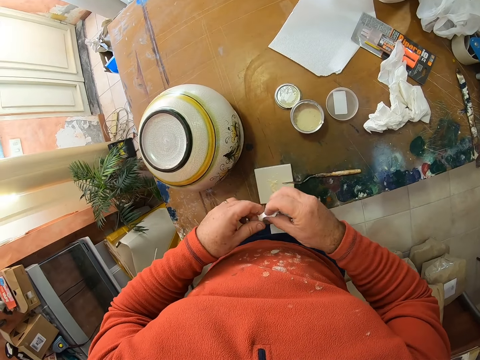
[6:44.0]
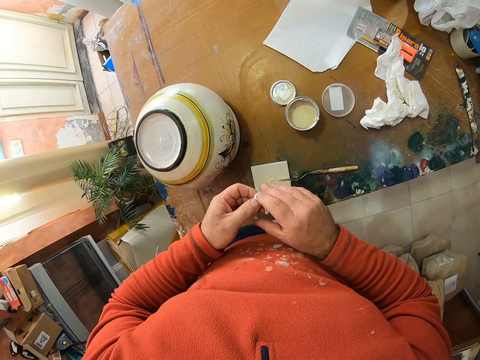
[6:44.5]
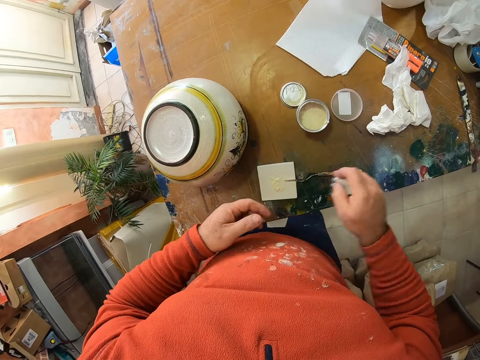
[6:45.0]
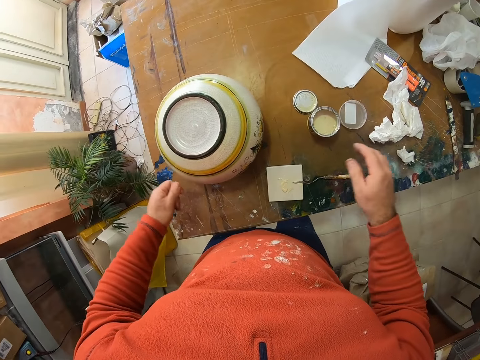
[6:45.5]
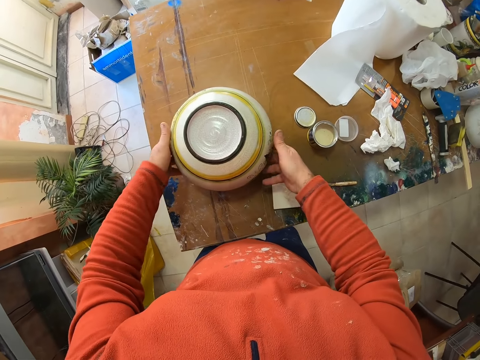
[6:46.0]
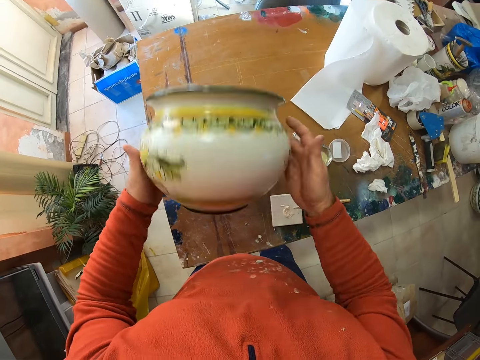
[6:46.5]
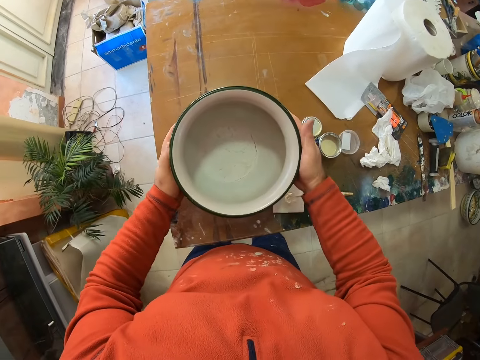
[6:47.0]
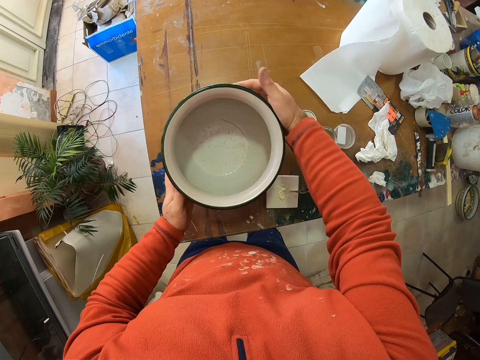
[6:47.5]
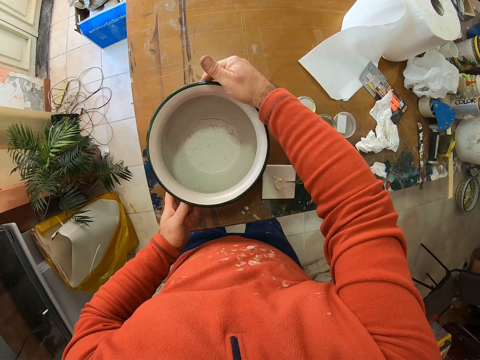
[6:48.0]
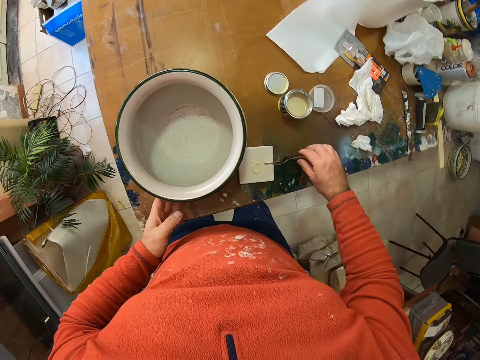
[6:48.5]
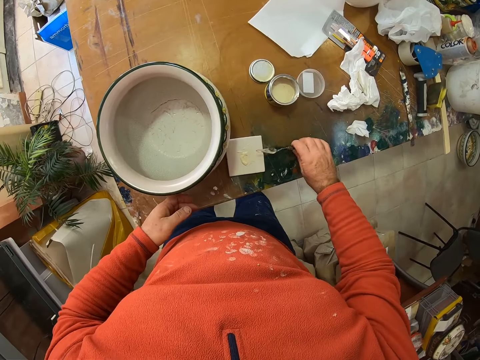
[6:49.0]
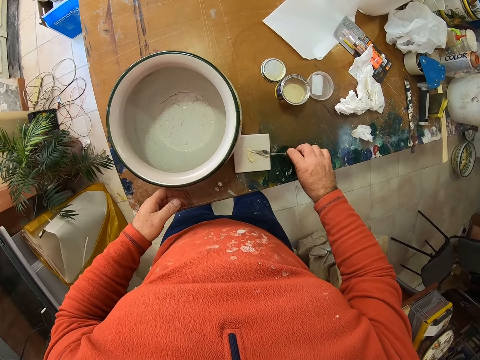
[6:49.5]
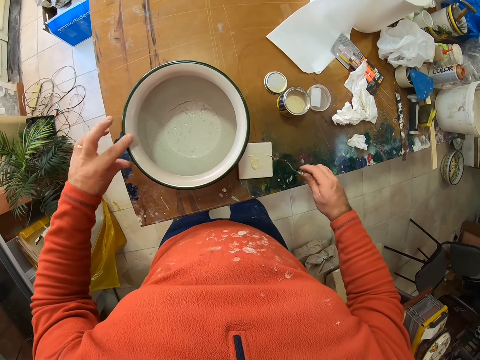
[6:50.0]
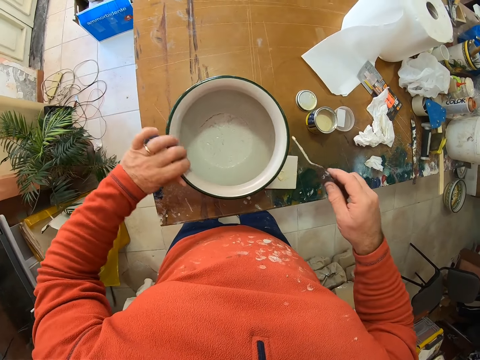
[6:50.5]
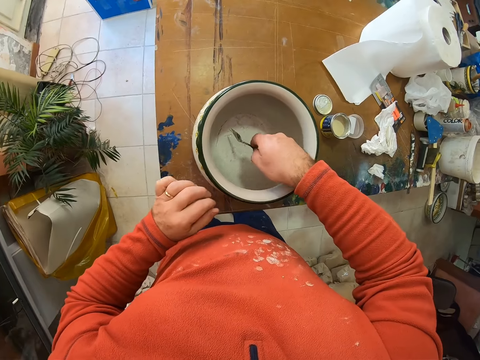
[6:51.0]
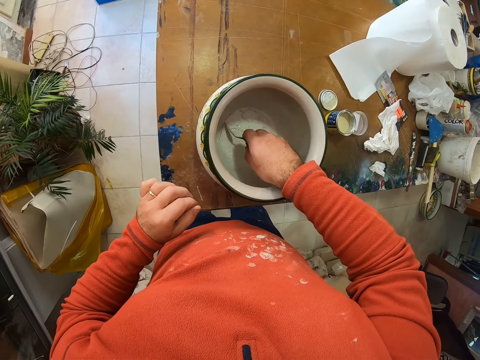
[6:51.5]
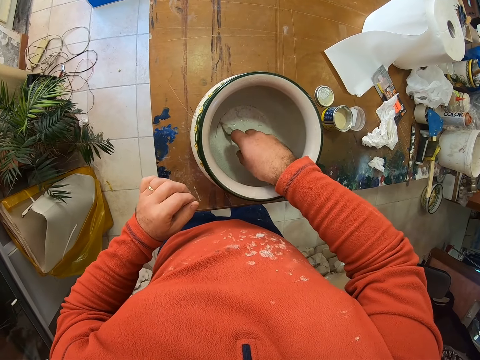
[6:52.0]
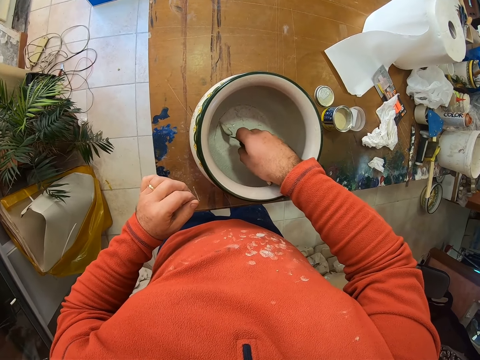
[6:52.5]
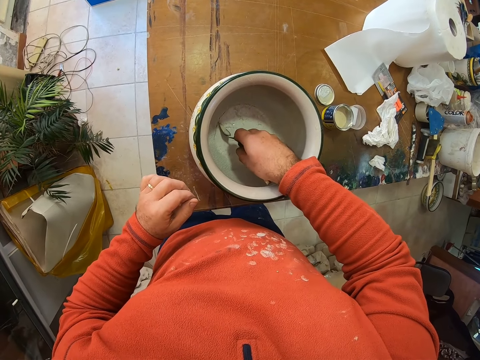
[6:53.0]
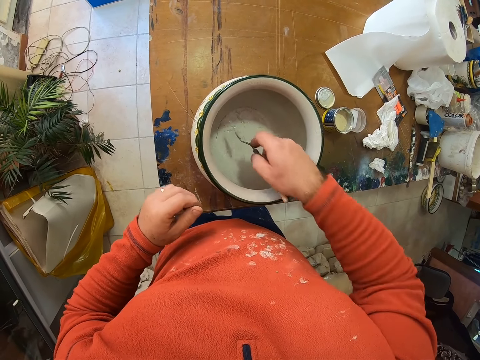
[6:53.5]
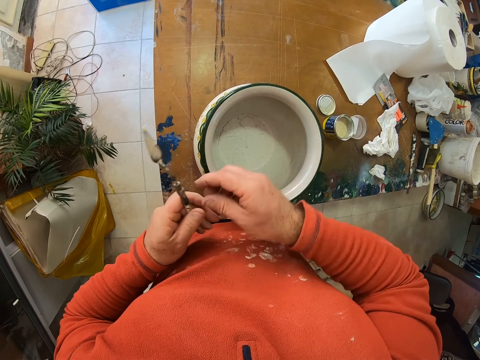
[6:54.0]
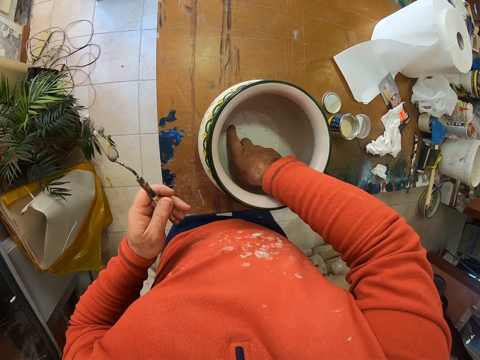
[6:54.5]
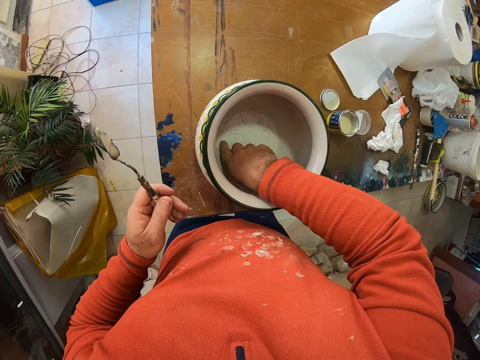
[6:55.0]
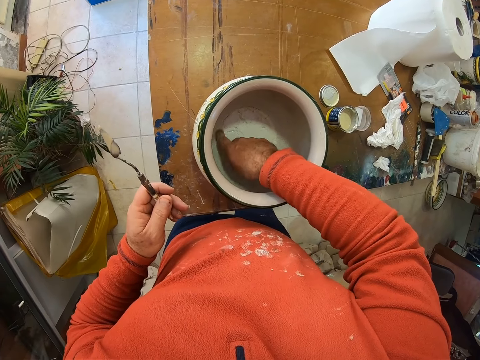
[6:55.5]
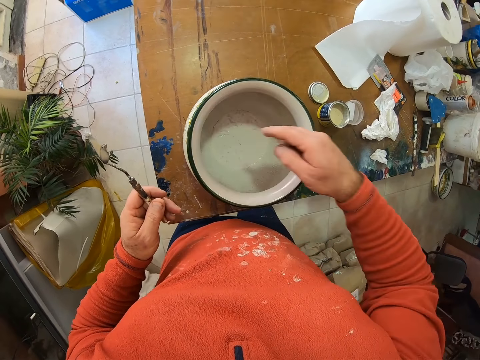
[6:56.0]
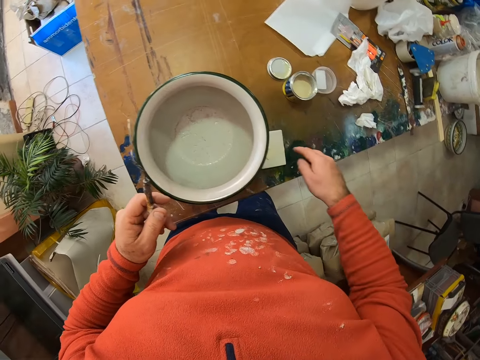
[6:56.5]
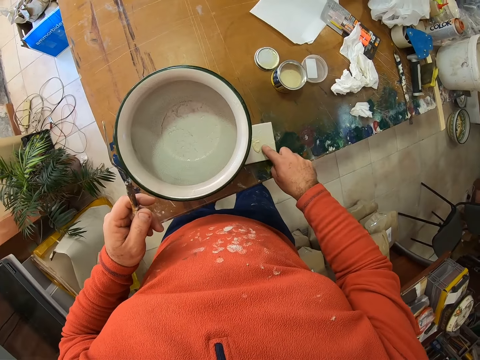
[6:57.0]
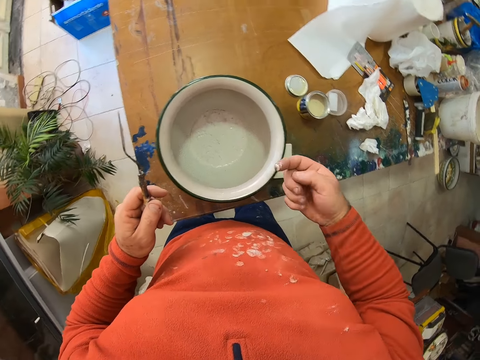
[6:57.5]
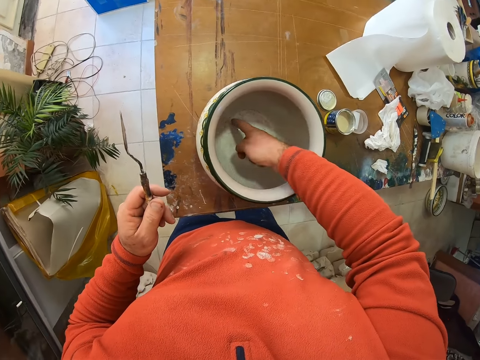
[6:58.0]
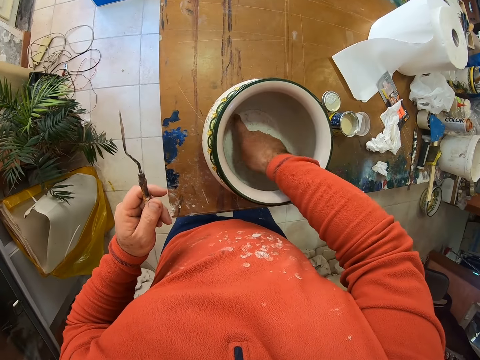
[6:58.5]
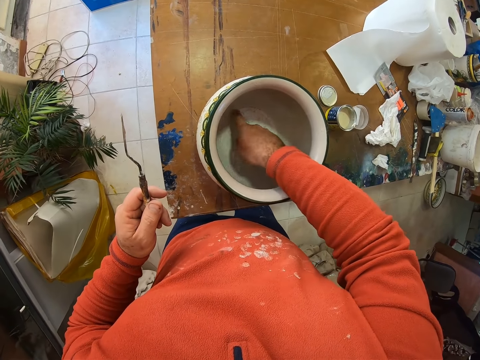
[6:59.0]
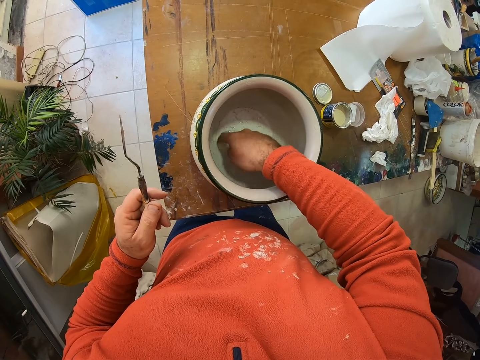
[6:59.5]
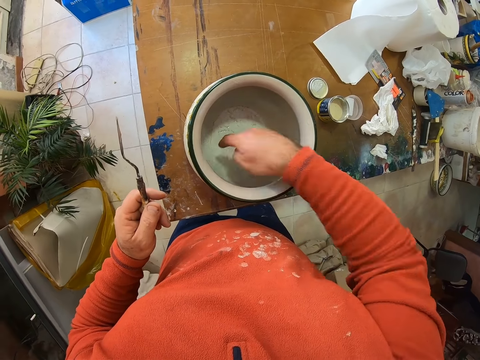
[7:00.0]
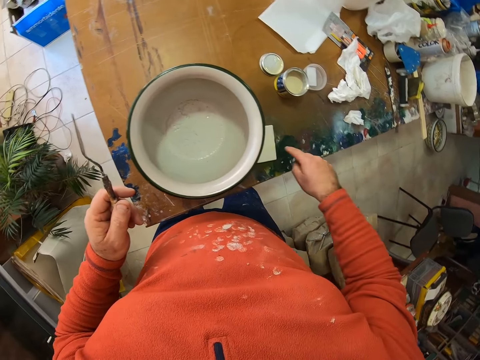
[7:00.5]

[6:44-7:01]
The camera wearer throws the tissue on the table. He overturns the art. He lifts the ceramic vase and places it on the table. He takes metal. He holds the scooper. He scoops porcelain ceramic glue from the tile. He applies inside the ceramic vase. He touches the painting. He applies with his hand the porcelain ceramic glue to the ceramic vase. He scoops the porcelain ceramic glue with his hand. He applies the porcelain ceramic glue in the ceramic vase with his hand.

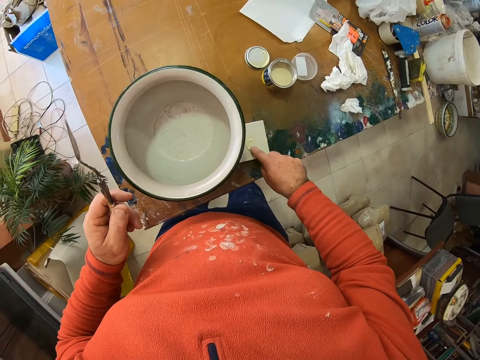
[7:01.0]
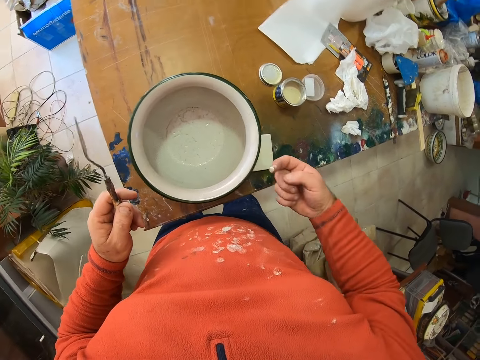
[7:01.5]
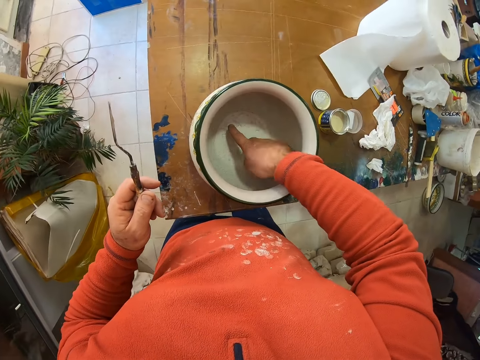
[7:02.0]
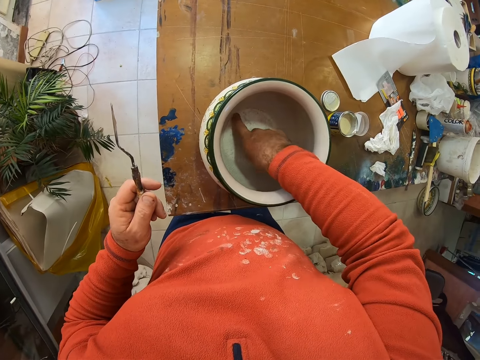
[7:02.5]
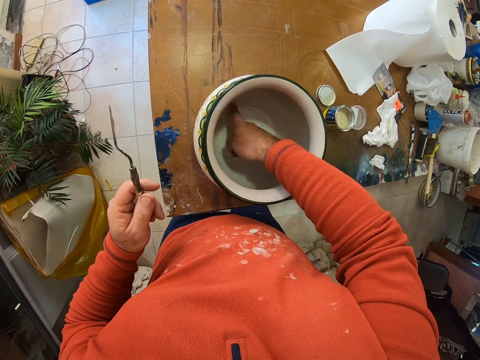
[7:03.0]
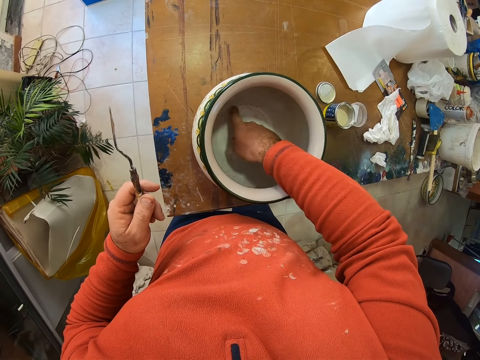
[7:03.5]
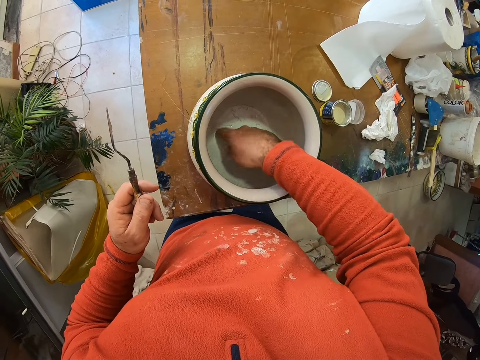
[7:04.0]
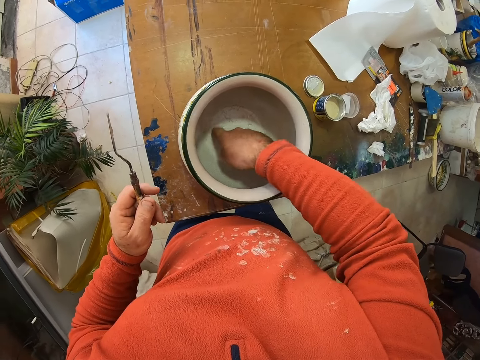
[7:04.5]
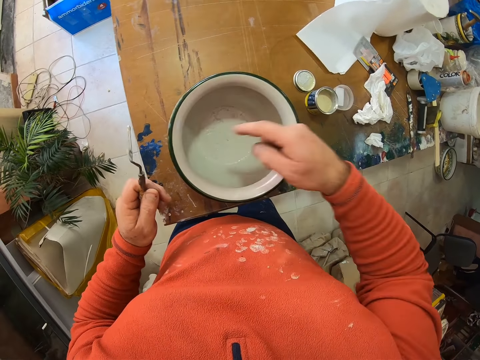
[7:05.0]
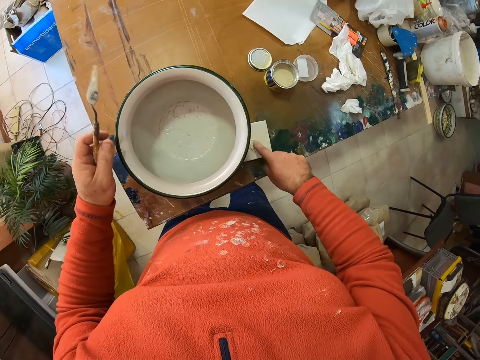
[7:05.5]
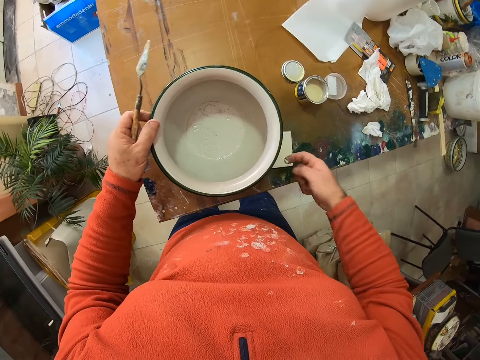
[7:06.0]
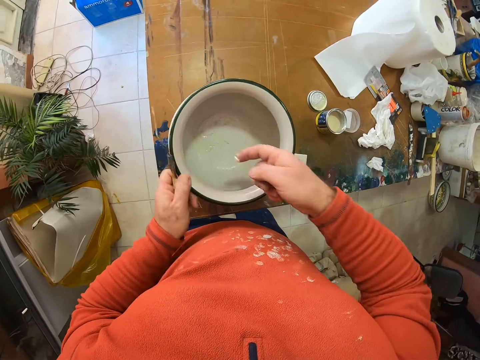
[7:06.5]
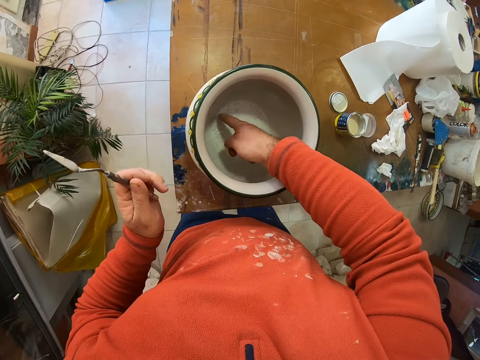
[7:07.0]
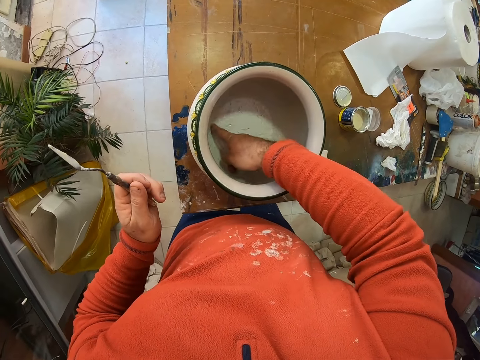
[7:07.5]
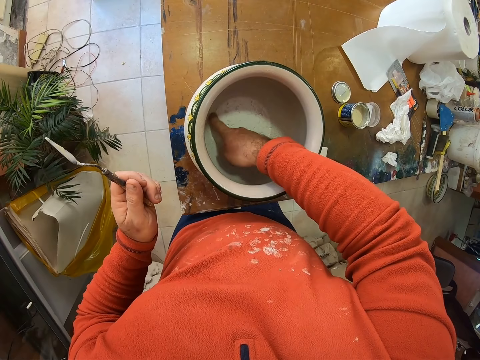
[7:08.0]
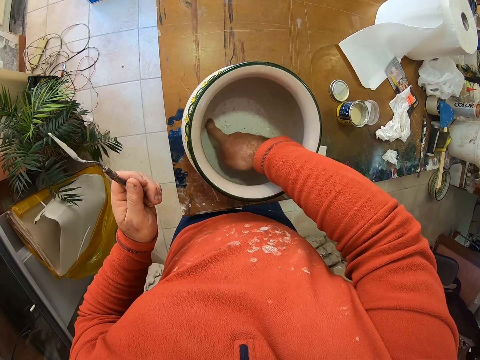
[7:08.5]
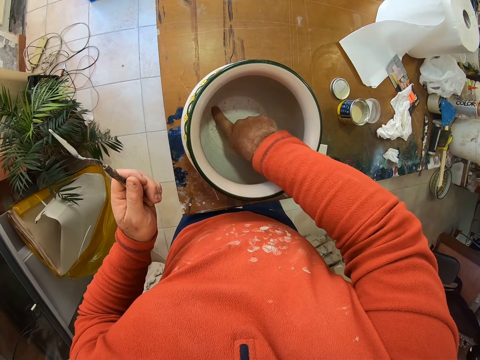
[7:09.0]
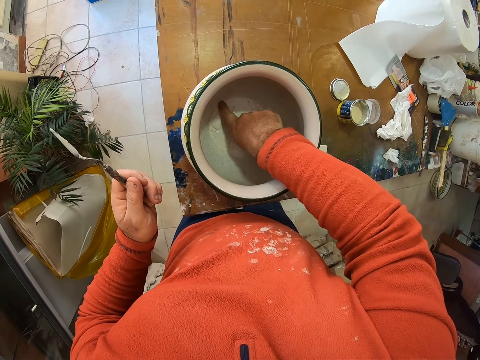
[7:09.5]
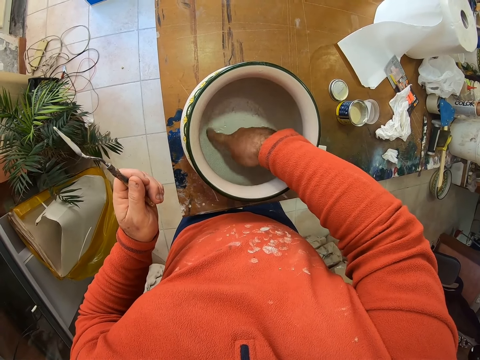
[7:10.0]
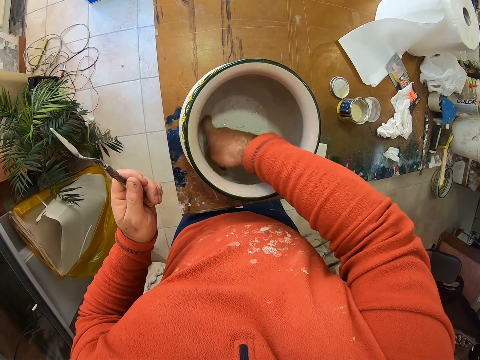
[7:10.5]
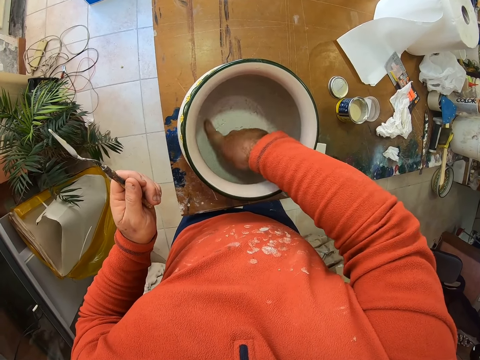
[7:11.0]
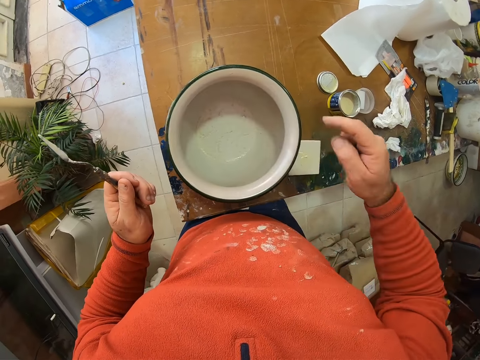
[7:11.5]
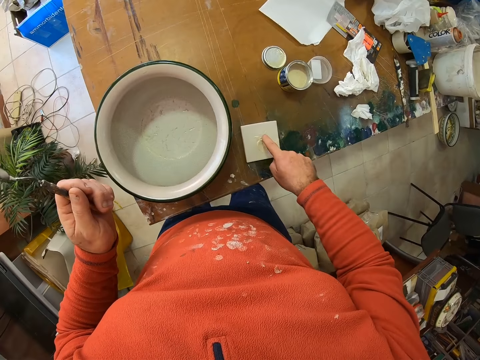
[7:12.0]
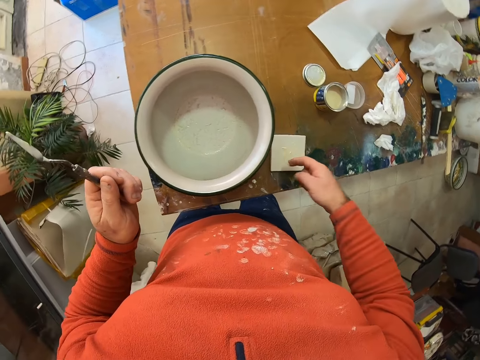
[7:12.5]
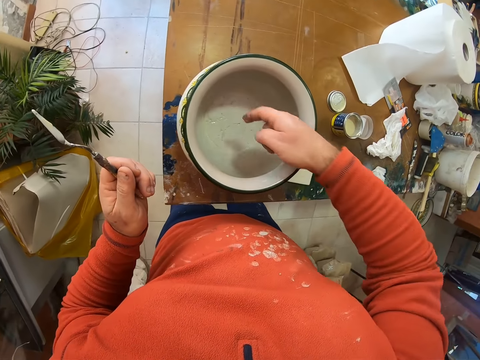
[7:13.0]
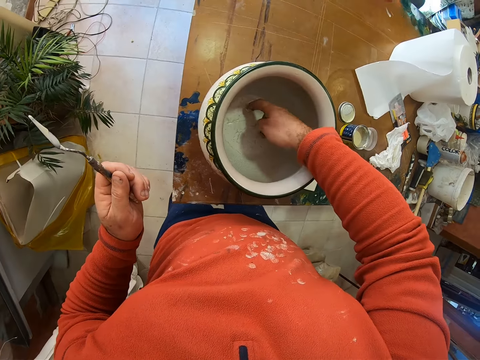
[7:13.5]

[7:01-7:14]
The camera wearer scoops the porcelain ceramic glue with his hand. He applies the porcelain ceramic glue in the ceramic vase with his hand. He scoops the porcelain ceramic glue with his hand. He applies the porcelain ceramic glue in the ceramic vase with his hand. He scoops the porcelain ceramic glue with his hand.
